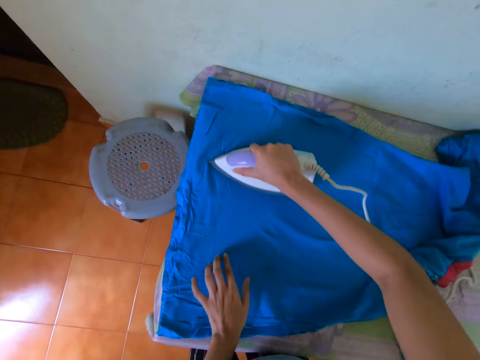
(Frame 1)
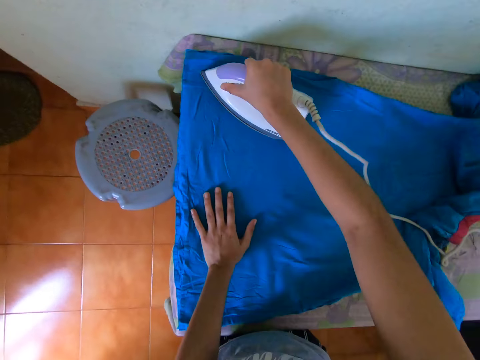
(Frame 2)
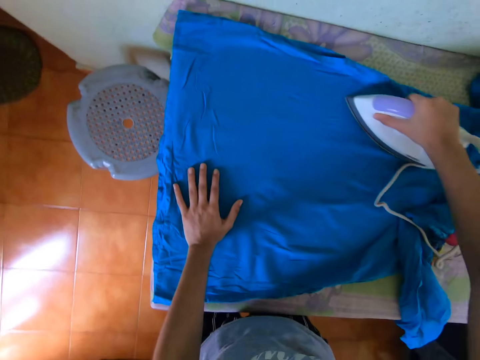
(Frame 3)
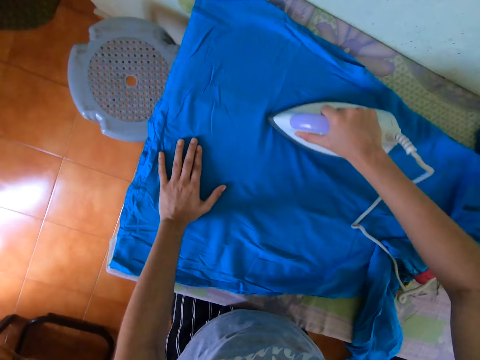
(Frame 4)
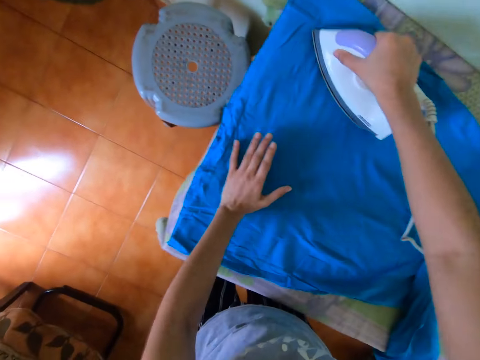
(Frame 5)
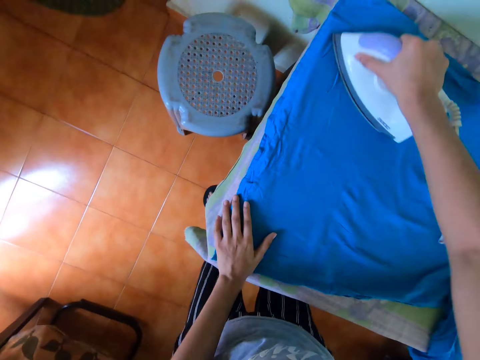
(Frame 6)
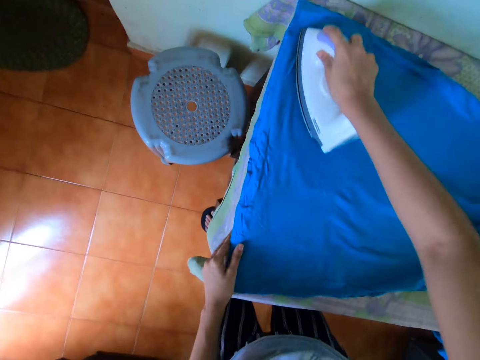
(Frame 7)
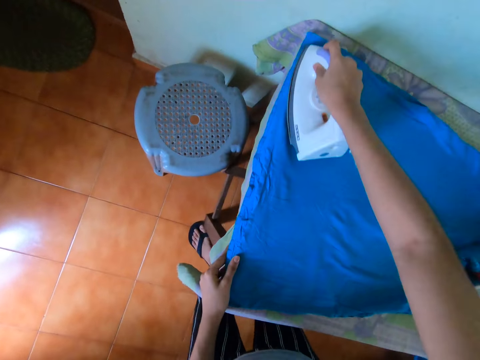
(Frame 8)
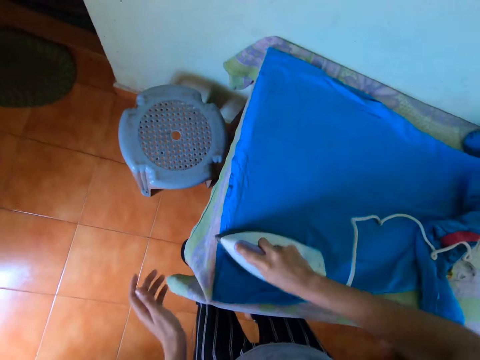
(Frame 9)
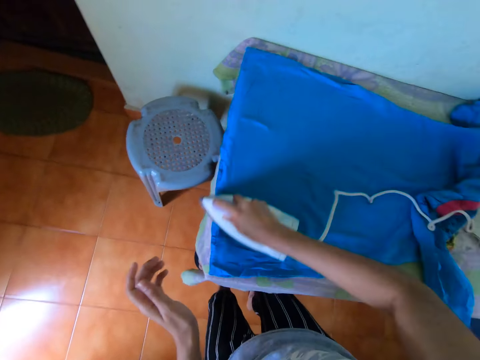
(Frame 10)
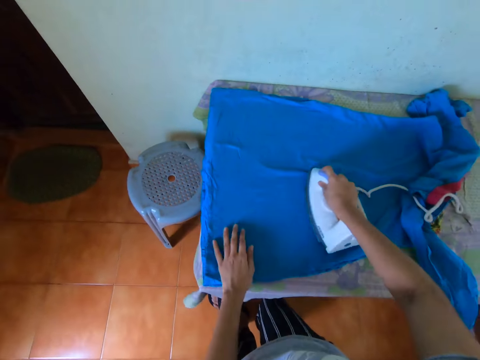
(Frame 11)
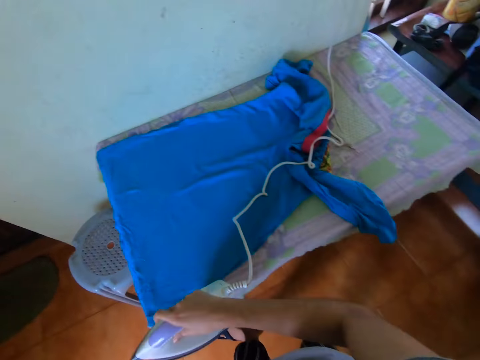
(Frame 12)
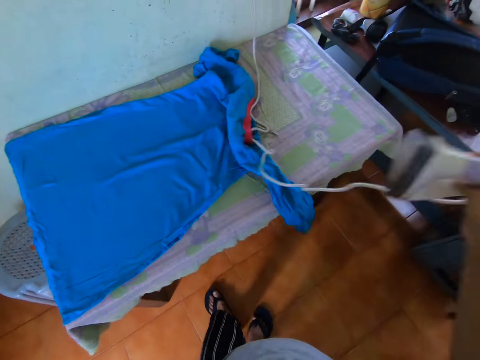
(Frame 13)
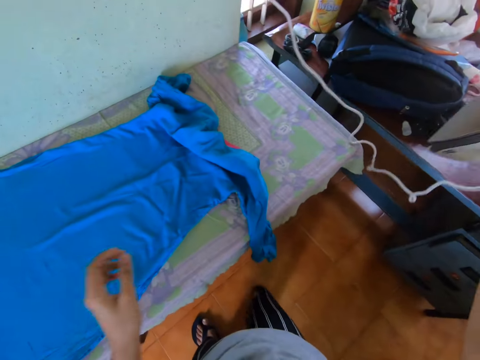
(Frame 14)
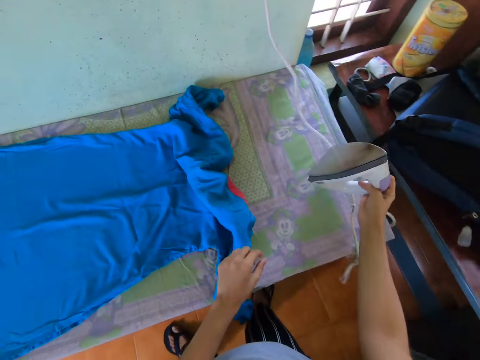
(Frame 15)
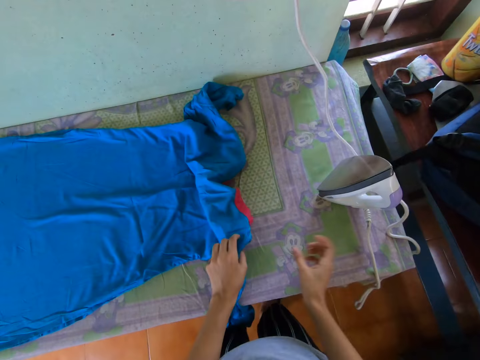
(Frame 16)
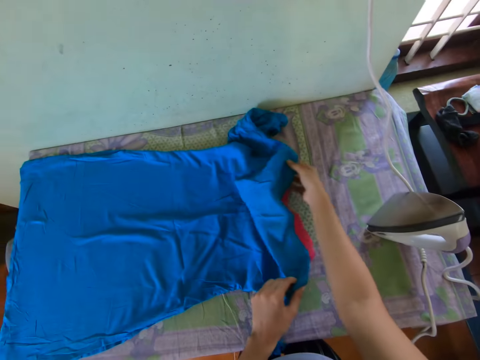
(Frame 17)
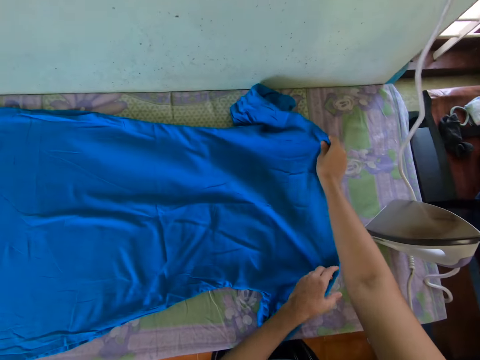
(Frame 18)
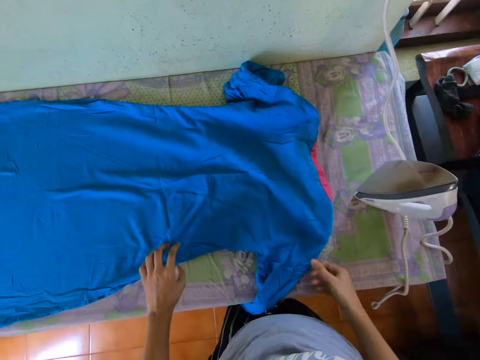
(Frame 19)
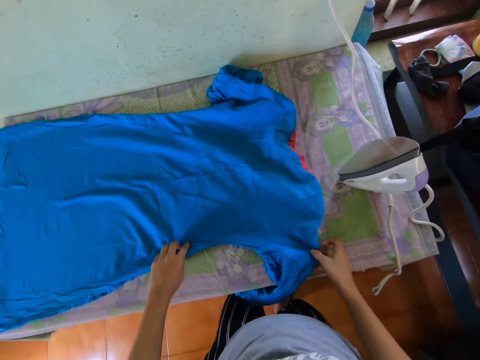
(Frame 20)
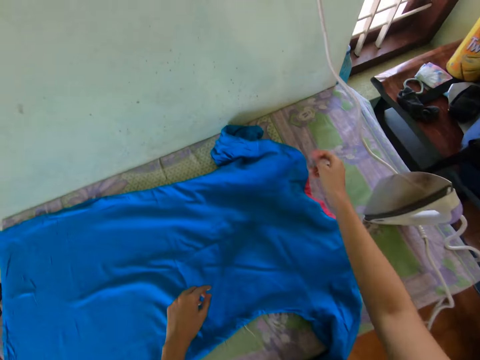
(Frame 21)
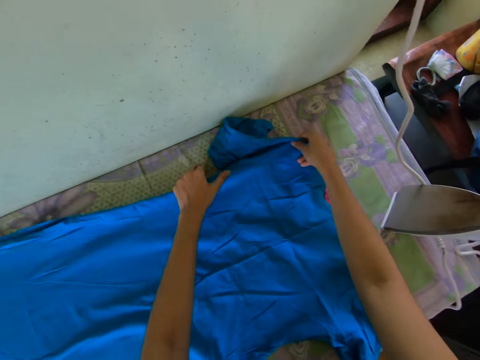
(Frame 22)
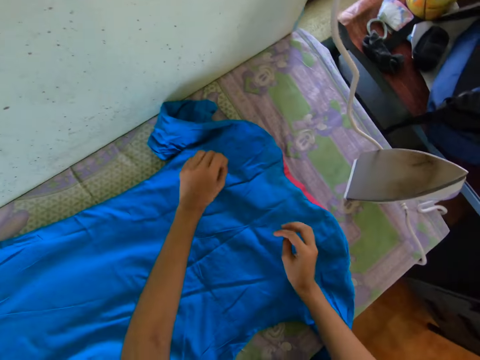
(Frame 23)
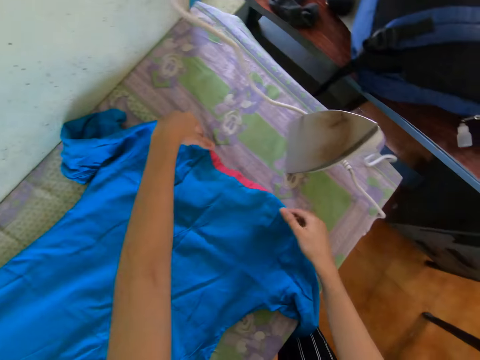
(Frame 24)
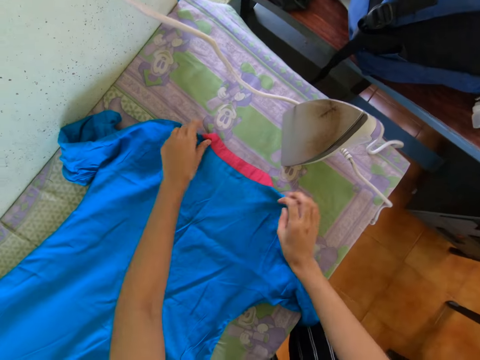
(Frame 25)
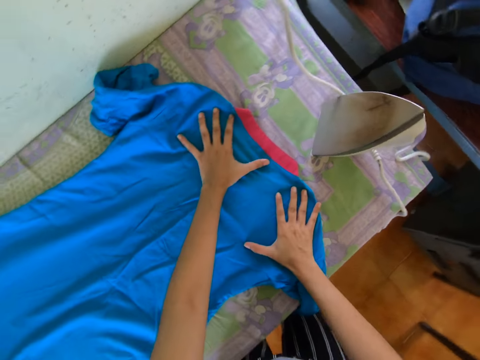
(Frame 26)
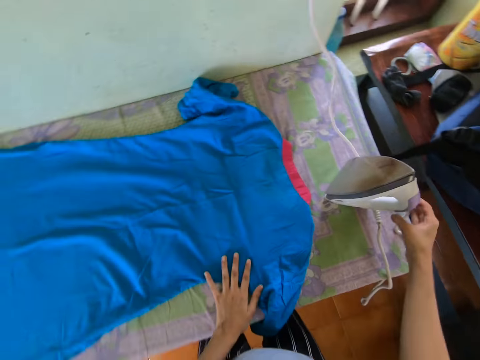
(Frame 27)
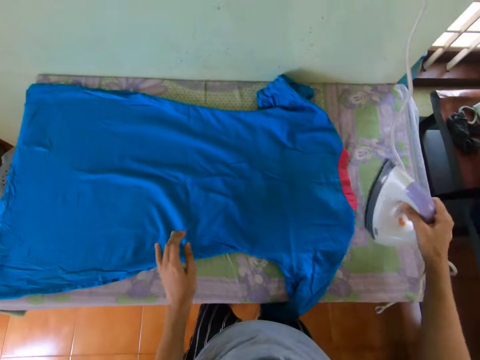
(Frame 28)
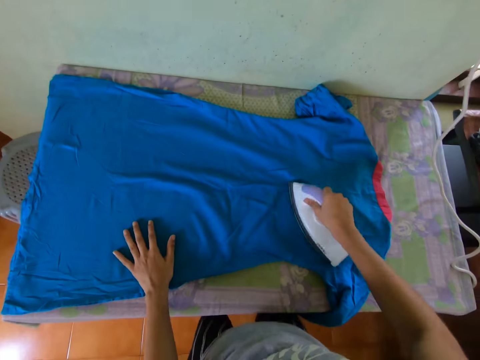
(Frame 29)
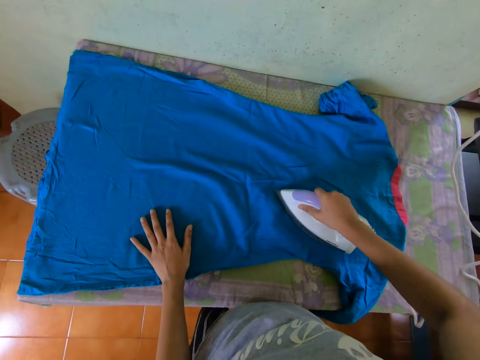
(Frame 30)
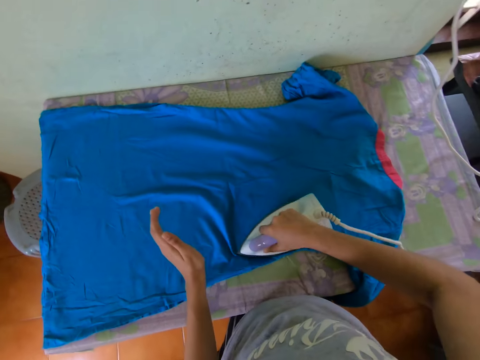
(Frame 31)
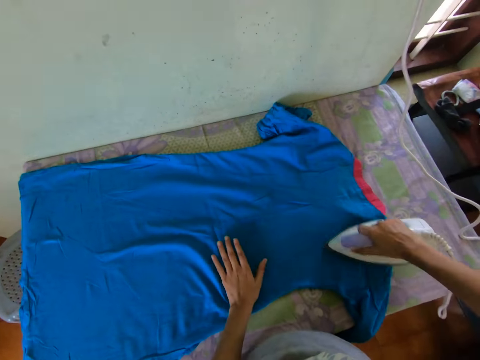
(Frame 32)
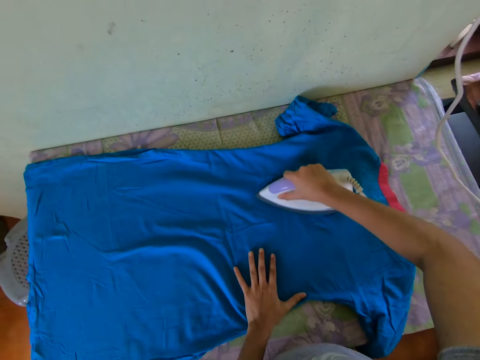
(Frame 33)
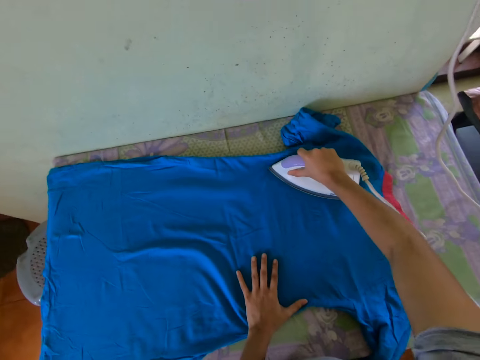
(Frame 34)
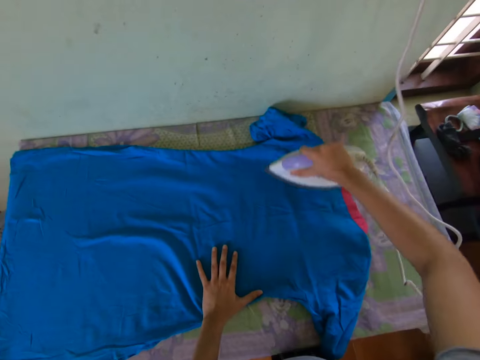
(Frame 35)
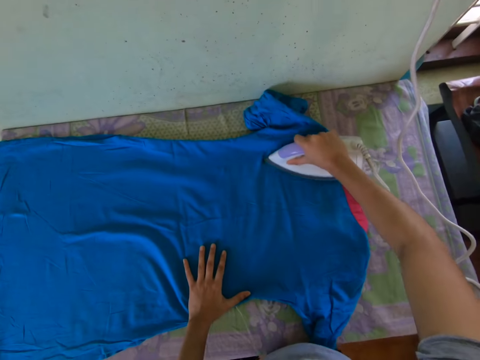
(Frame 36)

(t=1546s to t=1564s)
The camera wearer lifts up the iron. She drops the pressing iron on the table with her right hand. She holds the dress on the table with her left hand. She adjusts the dress on the table with both hands. She picks up the pressing iron from the table with her right hand. She smoothens the dress on the table with the pressing iron in her right hand. She places her left hand on the dress.

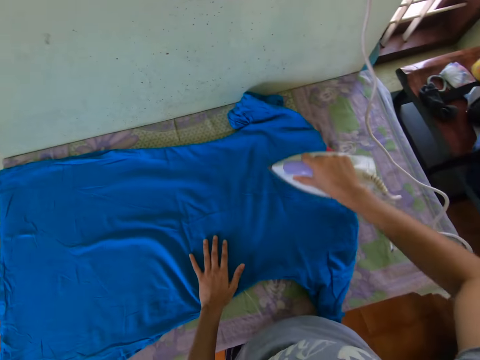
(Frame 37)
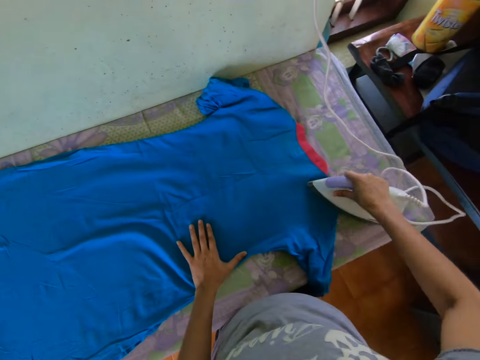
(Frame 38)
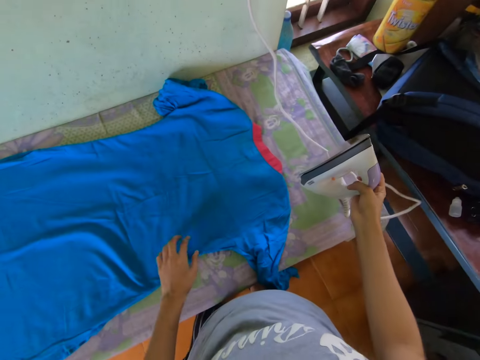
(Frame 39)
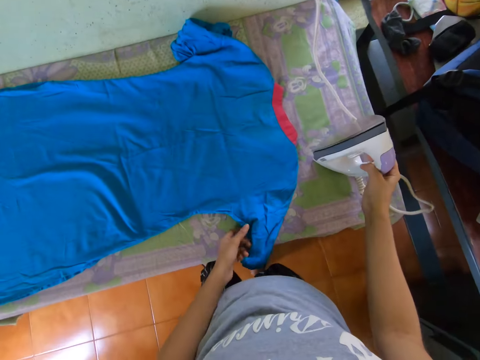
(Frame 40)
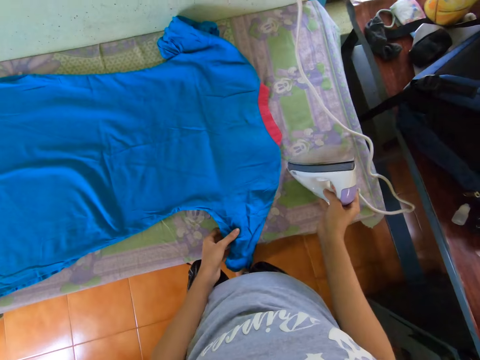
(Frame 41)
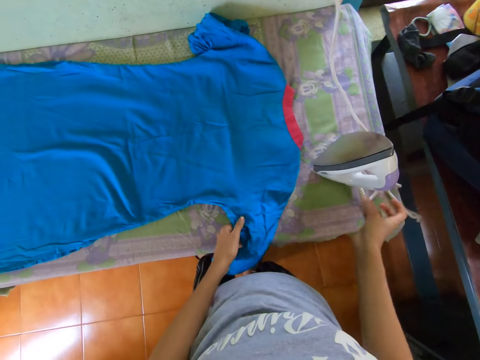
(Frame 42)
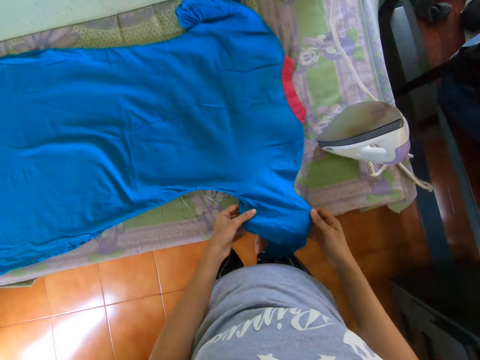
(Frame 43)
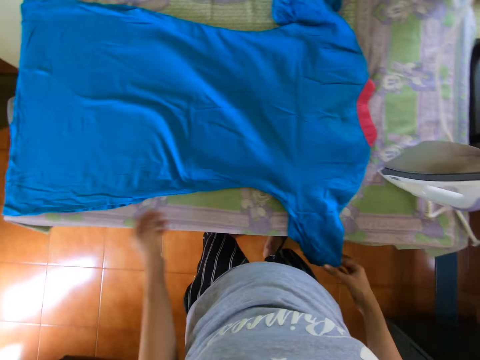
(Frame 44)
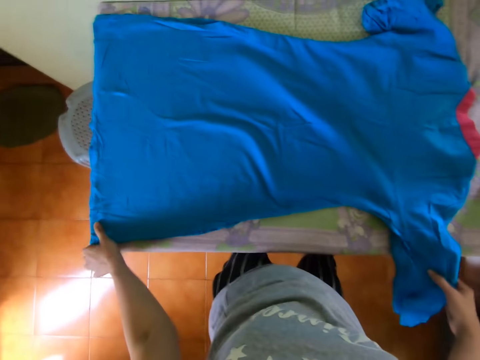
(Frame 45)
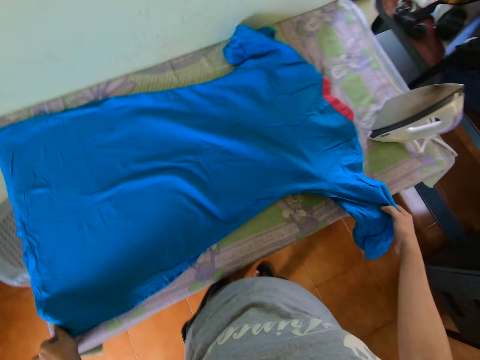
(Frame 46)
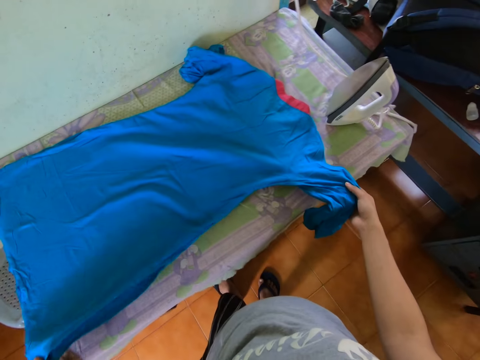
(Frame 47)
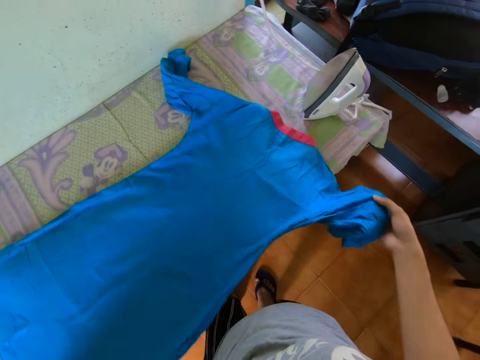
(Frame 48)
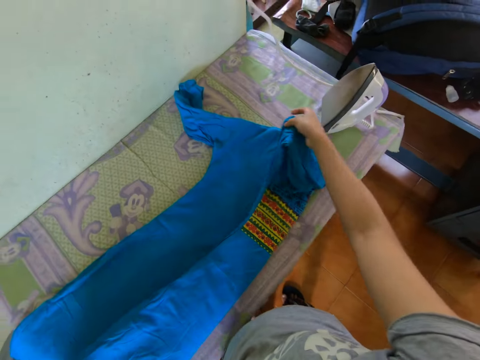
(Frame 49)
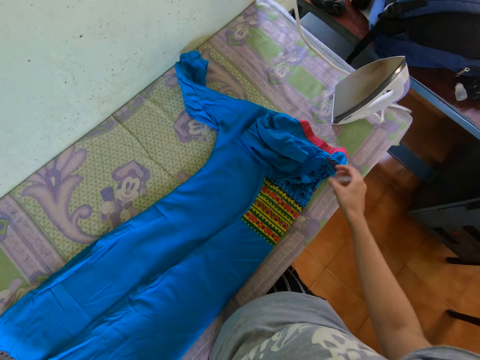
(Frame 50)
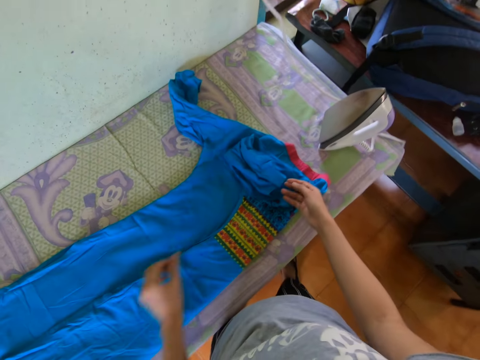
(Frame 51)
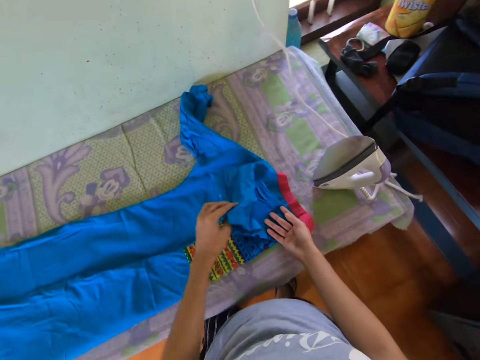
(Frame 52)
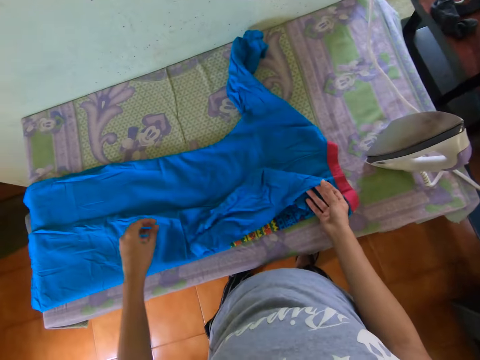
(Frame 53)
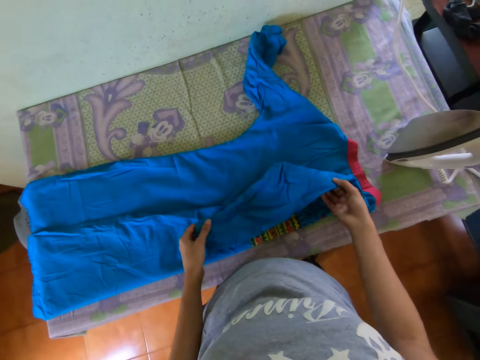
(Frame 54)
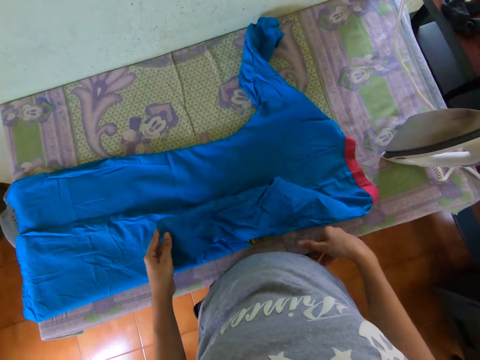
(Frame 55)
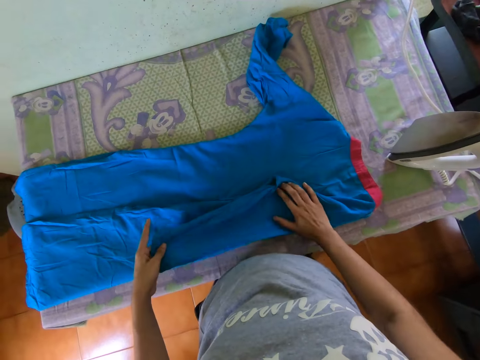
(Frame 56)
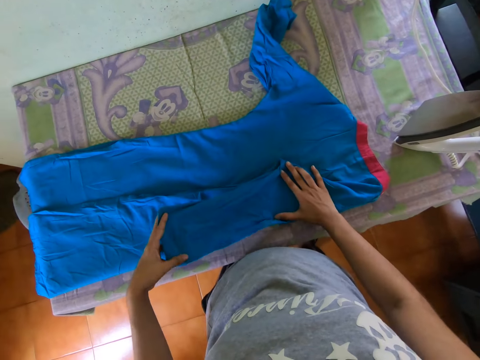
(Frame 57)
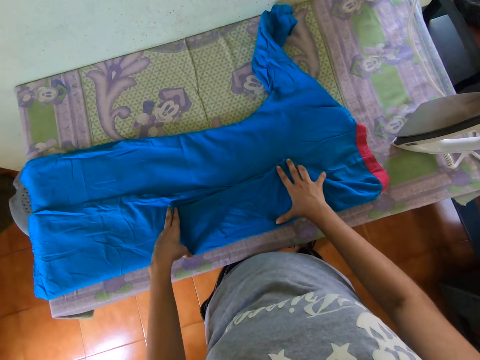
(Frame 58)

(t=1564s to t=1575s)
The camera wearer drops the pressing iron on the table with her right hand. She holds the dress on the table with her left hand. She adjusts the dress on the table with both hands. She moves the dress on the table with both hands. She folds the dress on the table with both hands.
